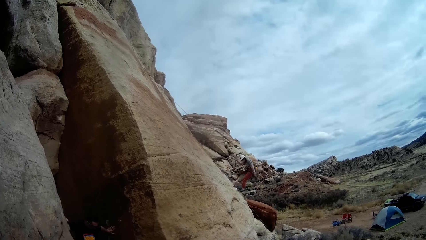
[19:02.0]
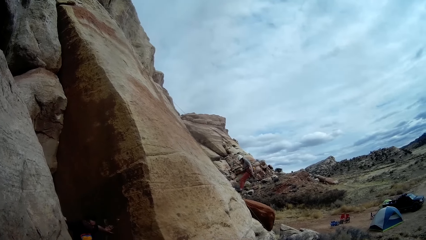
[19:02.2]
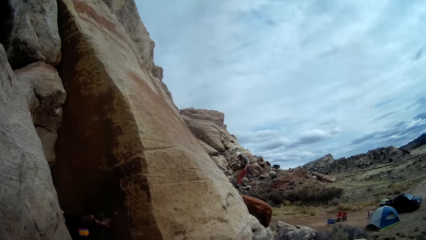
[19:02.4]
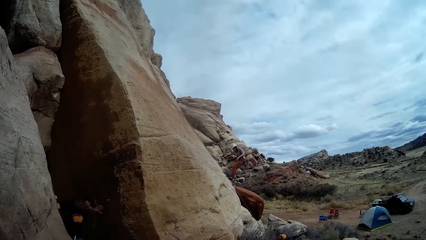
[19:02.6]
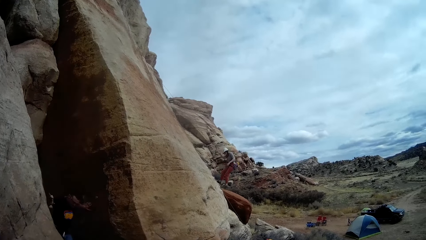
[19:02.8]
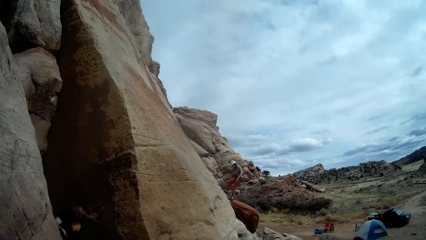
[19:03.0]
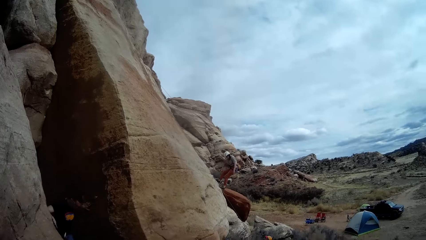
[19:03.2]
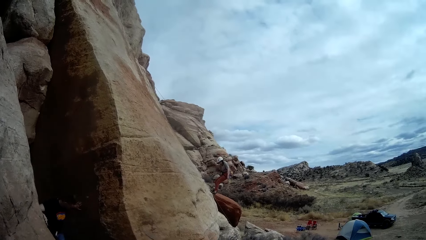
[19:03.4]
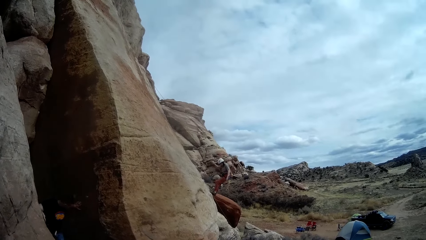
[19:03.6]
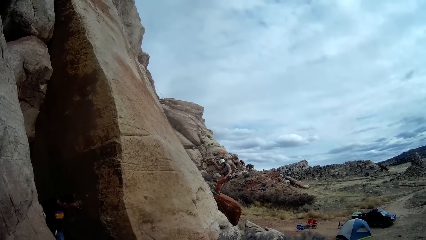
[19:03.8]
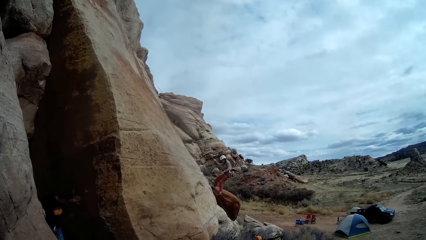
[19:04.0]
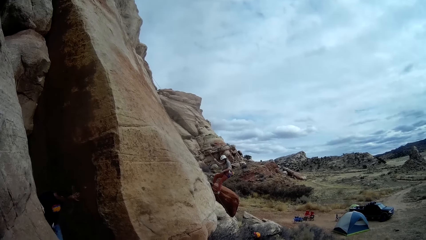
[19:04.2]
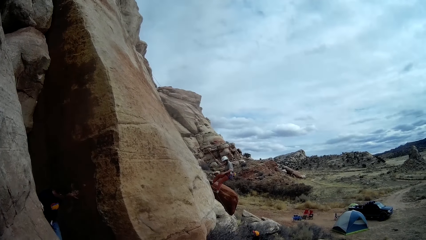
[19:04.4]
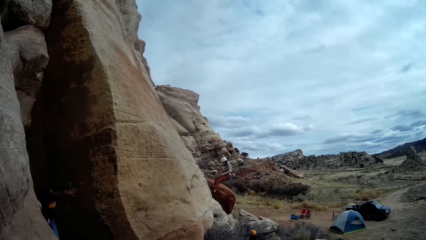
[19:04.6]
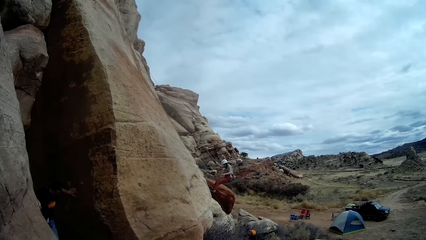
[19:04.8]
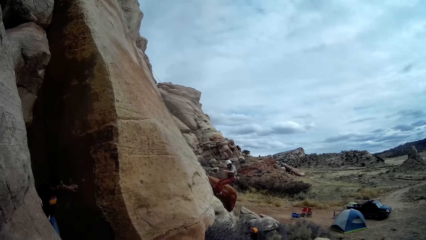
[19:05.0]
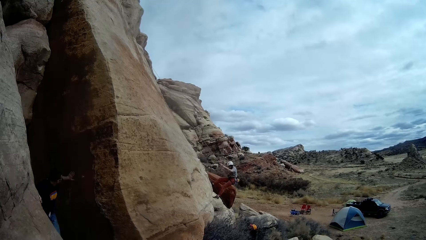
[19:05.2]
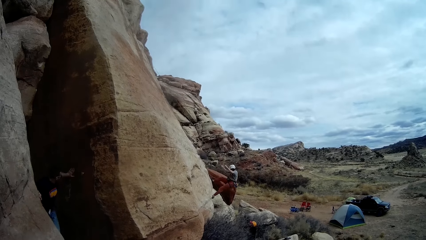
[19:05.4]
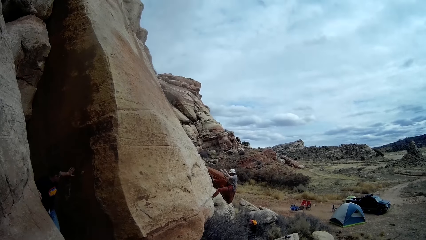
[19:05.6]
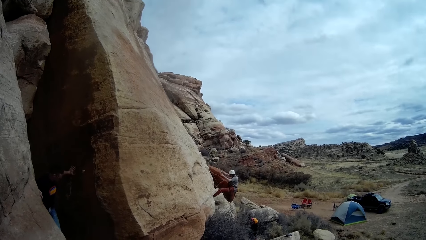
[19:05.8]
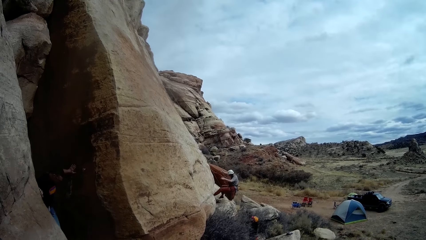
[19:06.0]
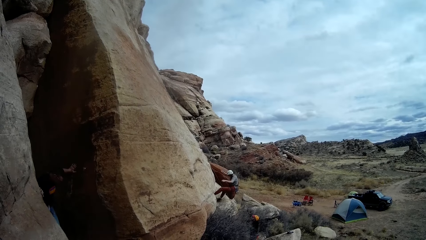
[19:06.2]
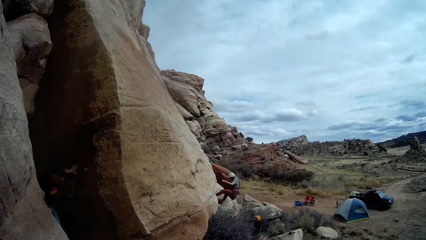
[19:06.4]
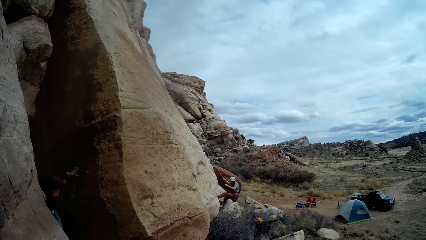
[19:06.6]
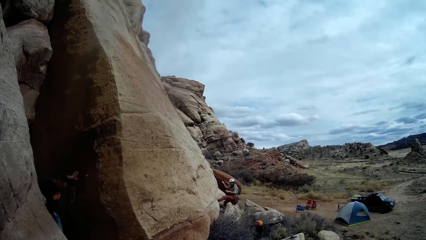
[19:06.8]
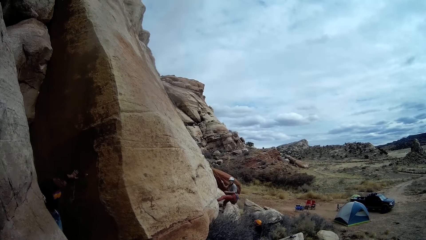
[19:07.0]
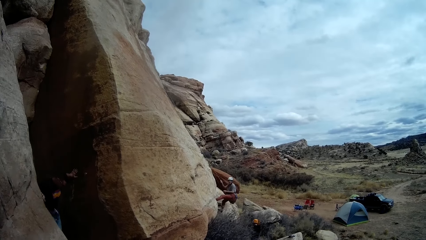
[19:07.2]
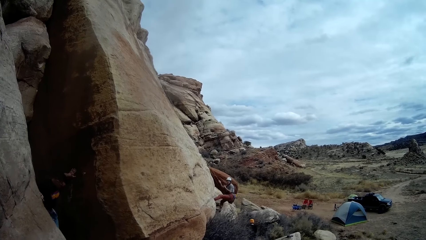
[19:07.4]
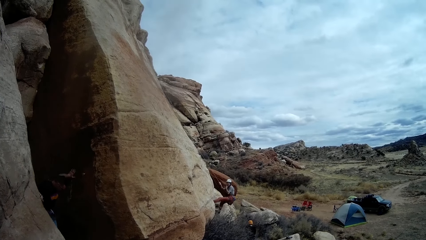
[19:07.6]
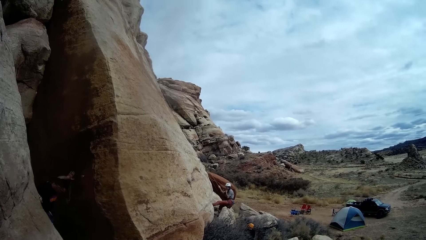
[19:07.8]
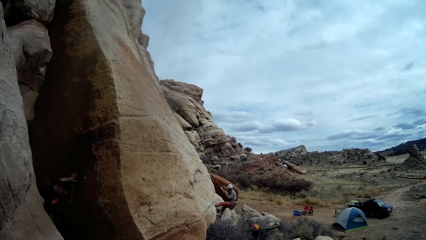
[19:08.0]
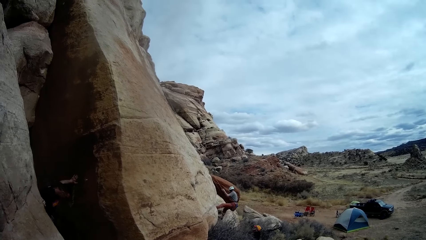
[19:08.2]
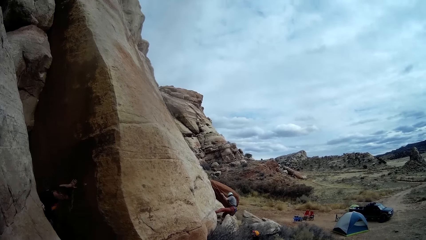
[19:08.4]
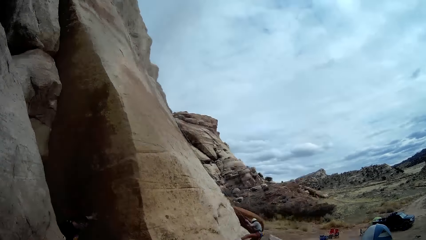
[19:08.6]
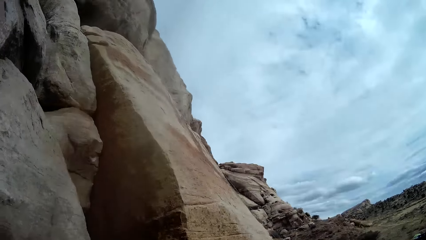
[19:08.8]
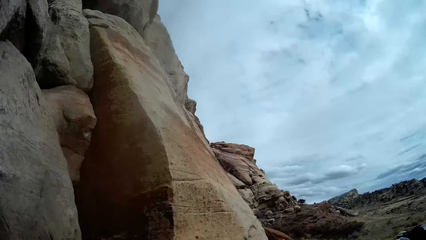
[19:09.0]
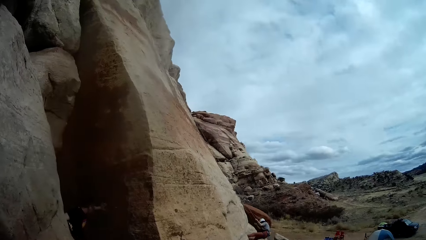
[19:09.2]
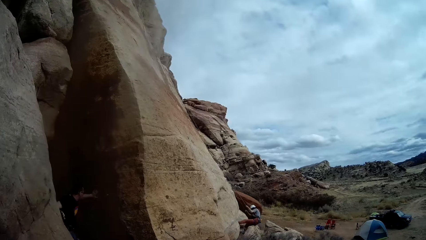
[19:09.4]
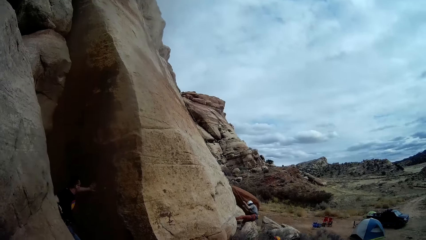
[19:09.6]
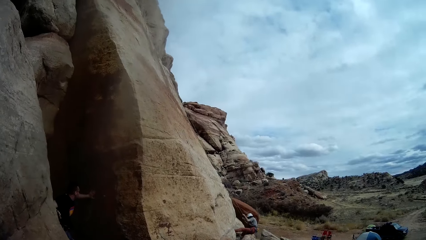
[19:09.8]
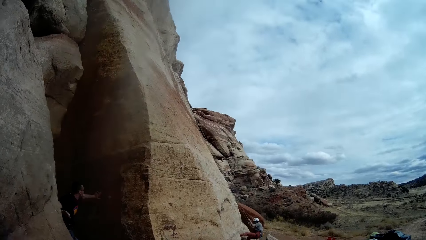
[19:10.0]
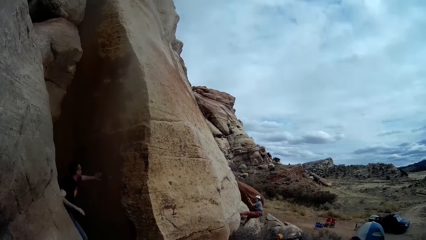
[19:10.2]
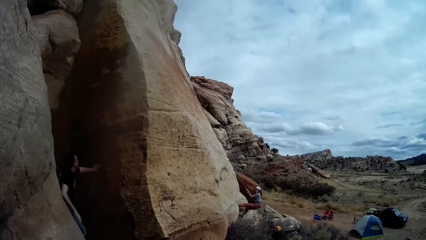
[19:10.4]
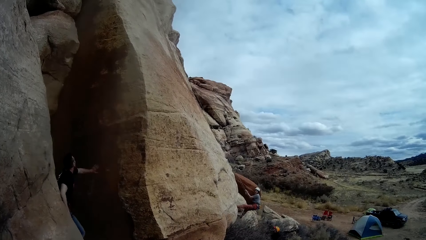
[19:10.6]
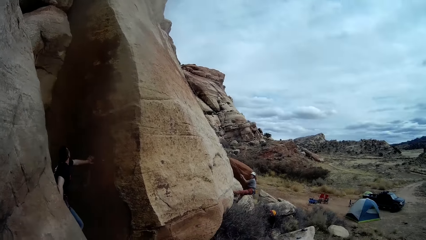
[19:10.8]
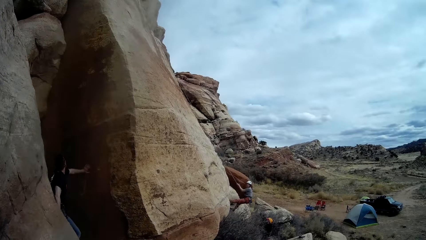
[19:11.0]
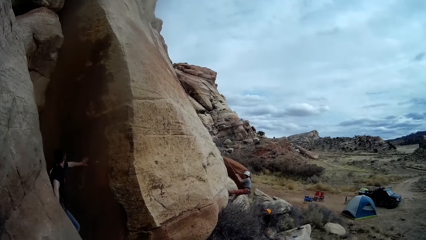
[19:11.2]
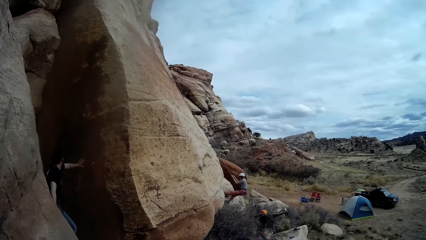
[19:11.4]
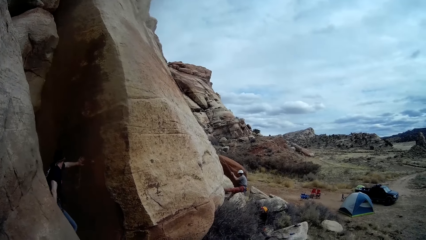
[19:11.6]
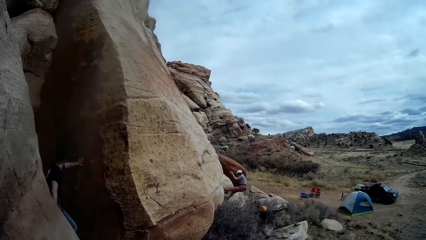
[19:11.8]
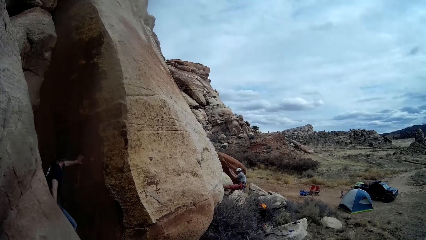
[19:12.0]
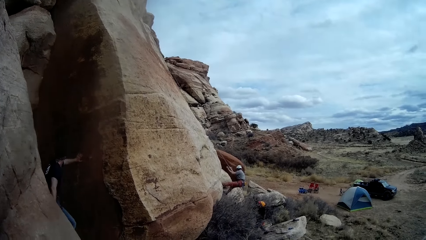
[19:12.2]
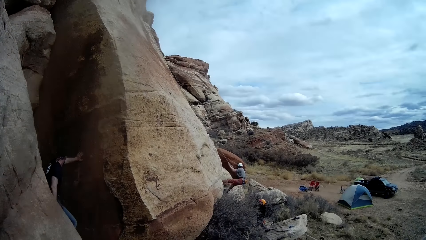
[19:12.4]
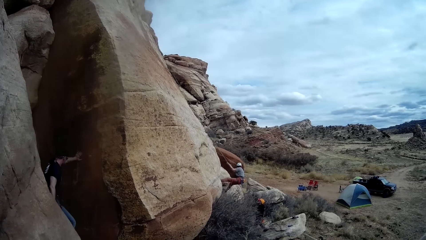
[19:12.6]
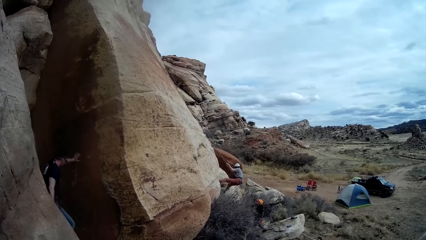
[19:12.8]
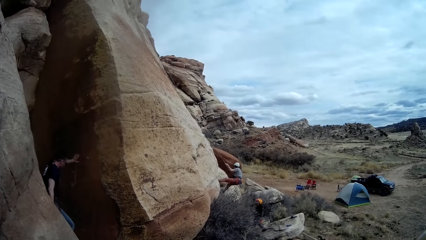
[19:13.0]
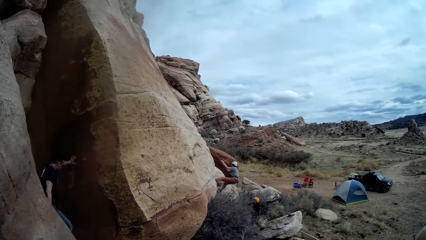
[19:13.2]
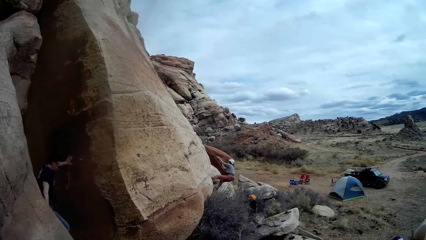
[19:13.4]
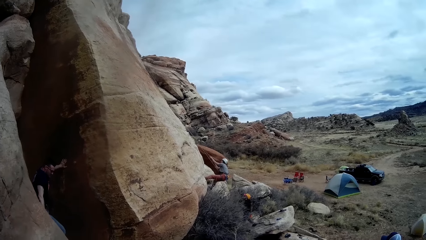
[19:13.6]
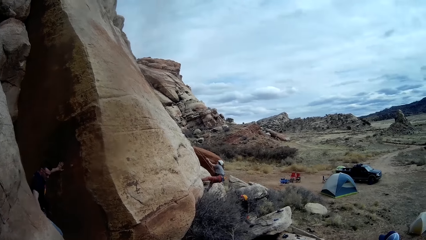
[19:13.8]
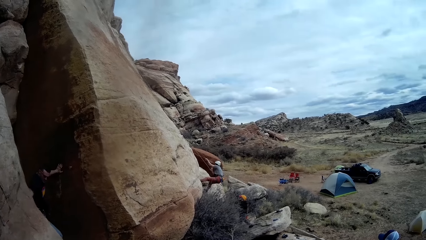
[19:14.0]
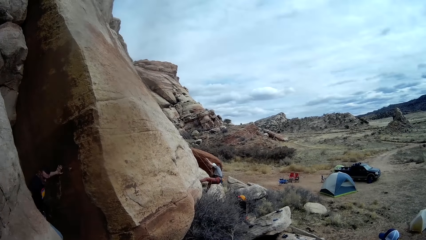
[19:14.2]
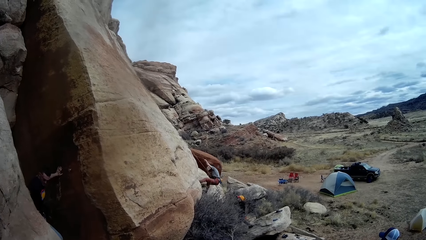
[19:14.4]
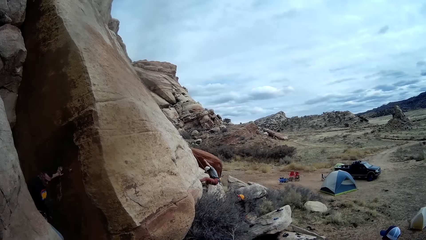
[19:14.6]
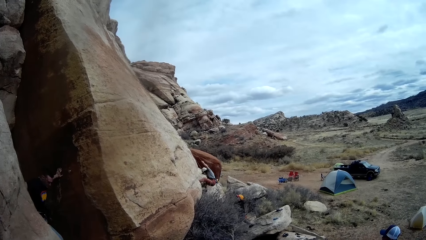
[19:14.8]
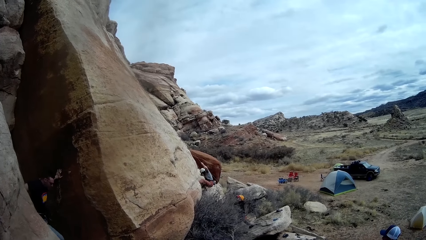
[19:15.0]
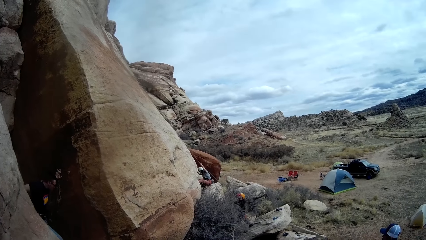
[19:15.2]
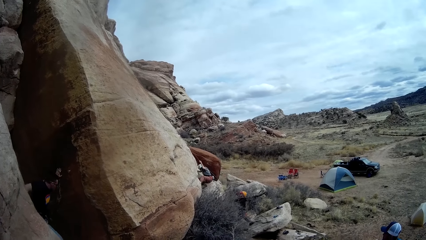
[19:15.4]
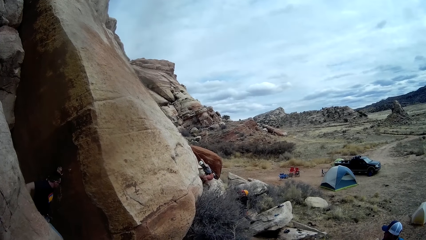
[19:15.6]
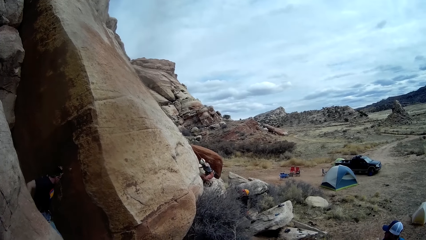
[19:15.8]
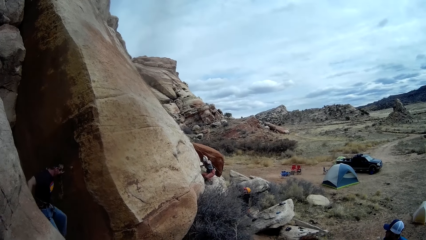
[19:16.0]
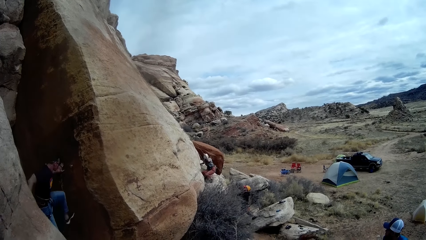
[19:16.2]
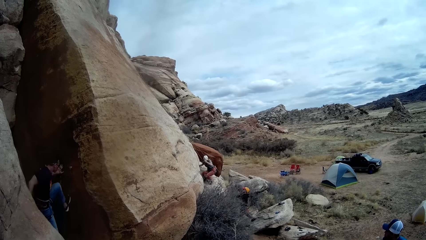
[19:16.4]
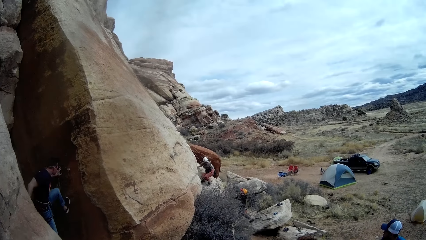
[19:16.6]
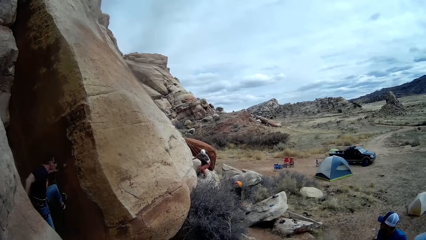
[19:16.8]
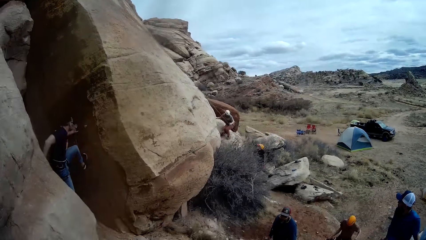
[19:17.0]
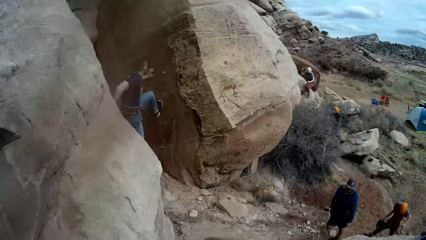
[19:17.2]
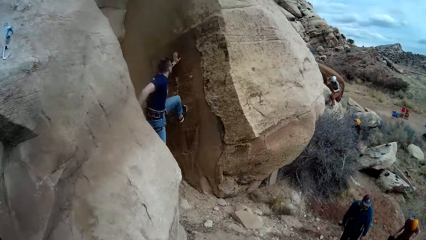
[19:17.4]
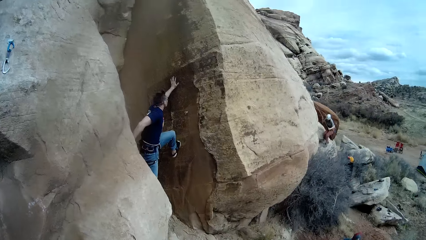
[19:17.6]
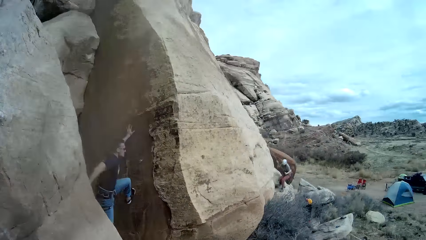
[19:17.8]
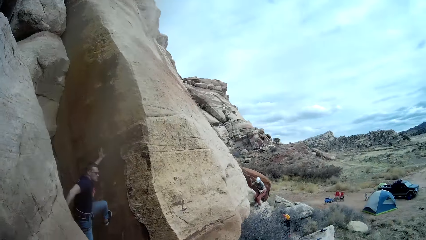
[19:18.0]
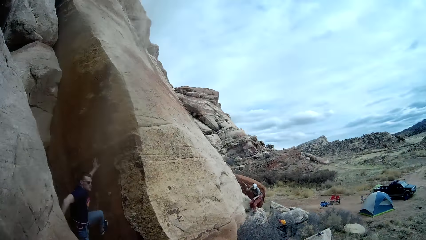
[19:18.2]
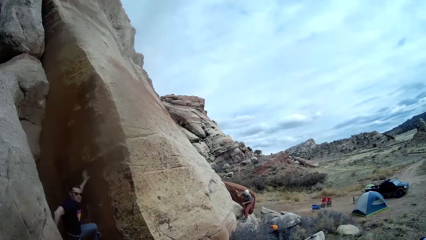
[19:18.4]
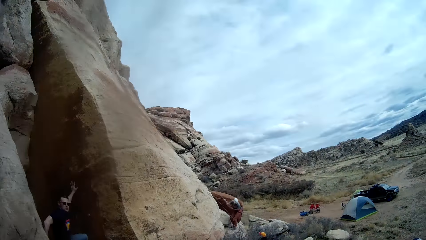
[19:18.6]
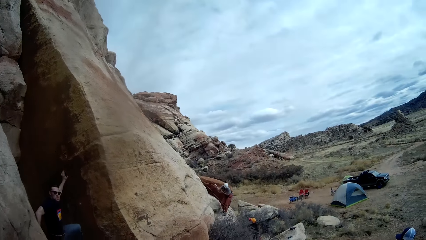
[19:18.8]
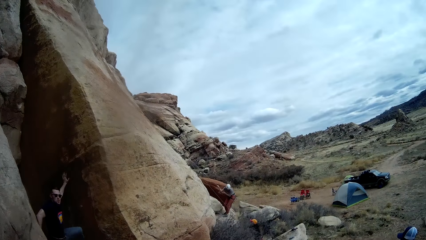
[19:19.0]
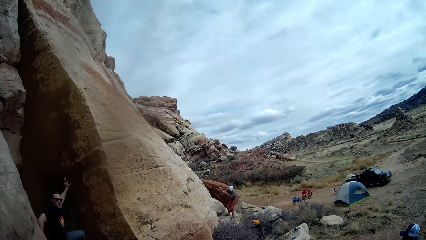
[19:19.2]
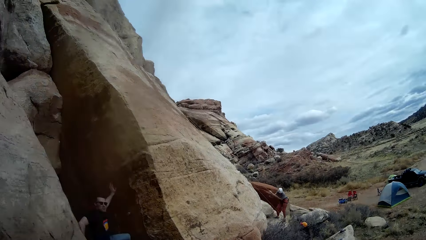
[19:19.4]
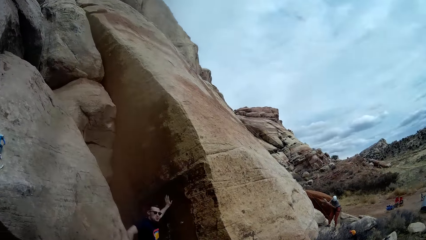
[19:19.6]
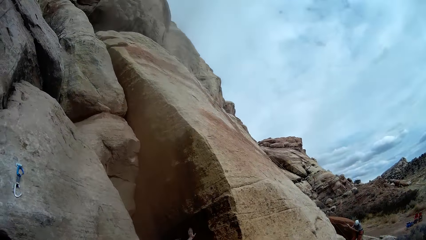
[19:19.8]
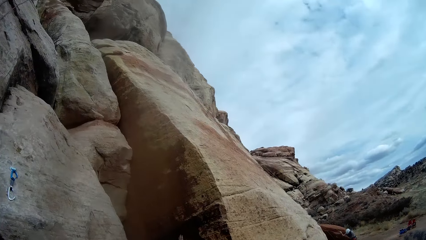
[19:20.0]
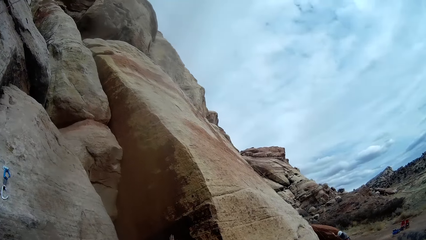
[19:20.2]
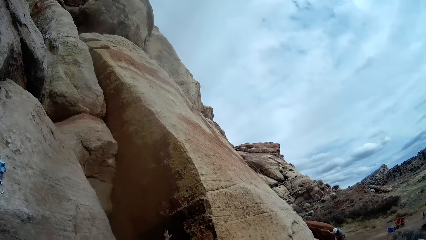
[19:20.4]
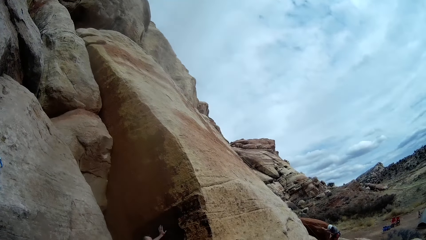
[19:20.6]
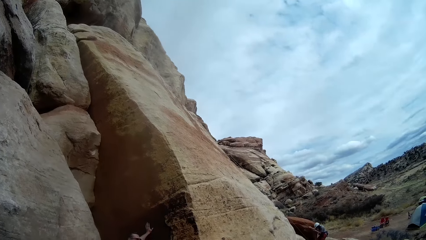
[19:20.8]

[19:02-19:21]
A man holds the rock and moves a hand along the rock. A person touches the helmet and holds the rope. The man moves a hand. The man steps on the rock.
